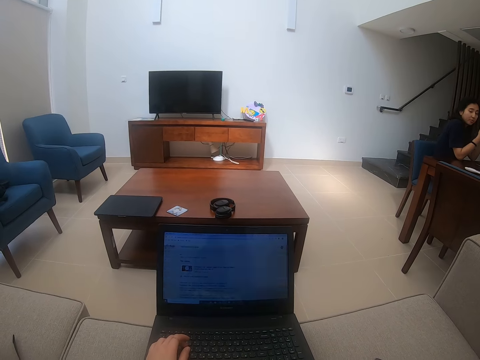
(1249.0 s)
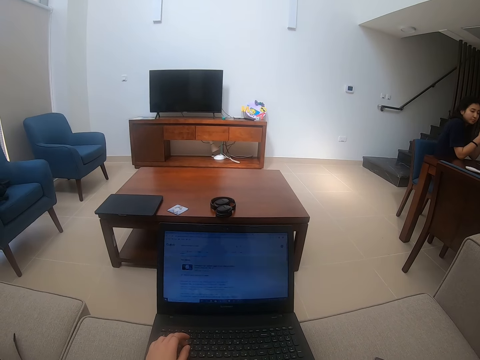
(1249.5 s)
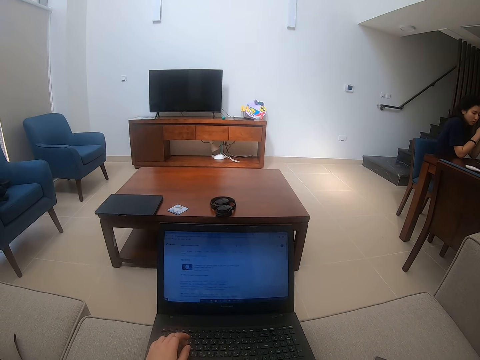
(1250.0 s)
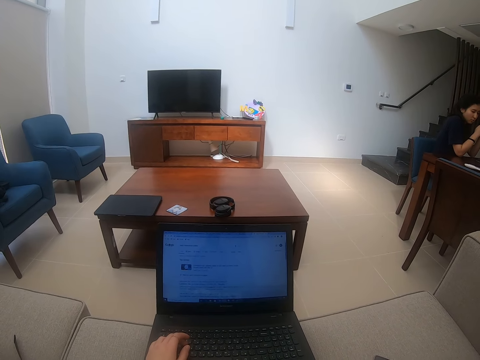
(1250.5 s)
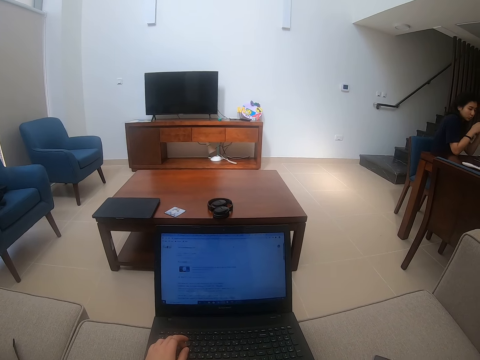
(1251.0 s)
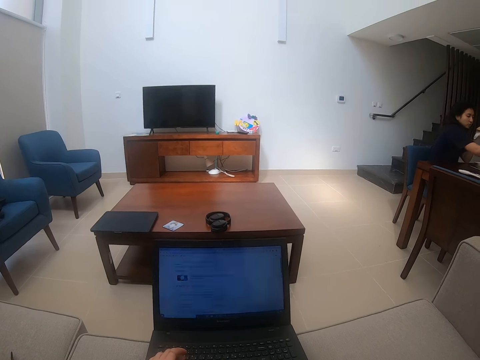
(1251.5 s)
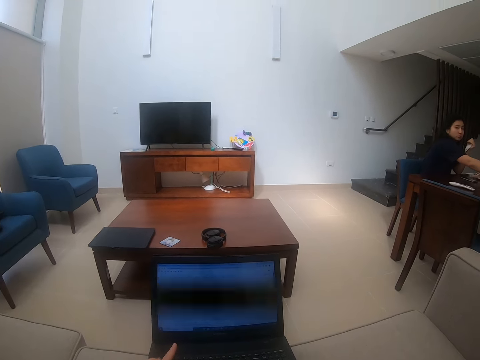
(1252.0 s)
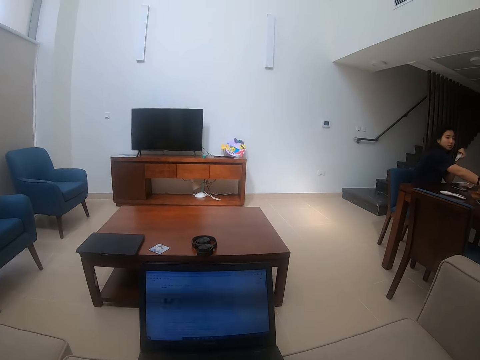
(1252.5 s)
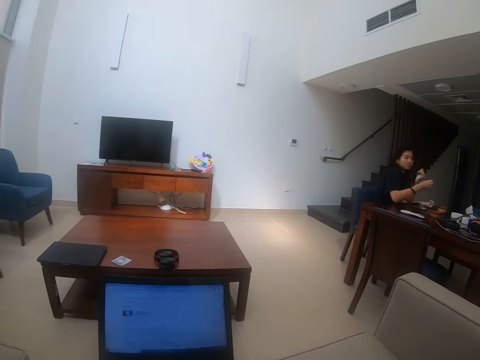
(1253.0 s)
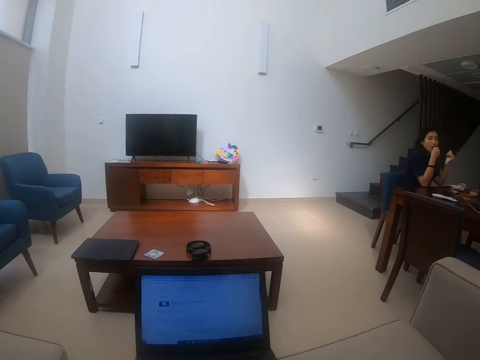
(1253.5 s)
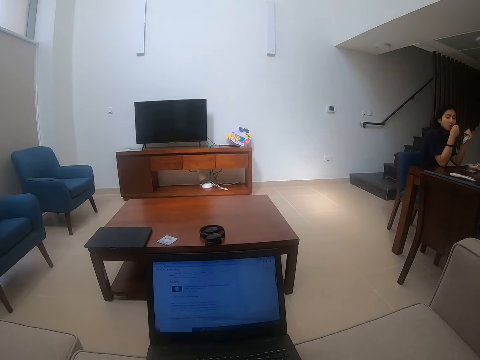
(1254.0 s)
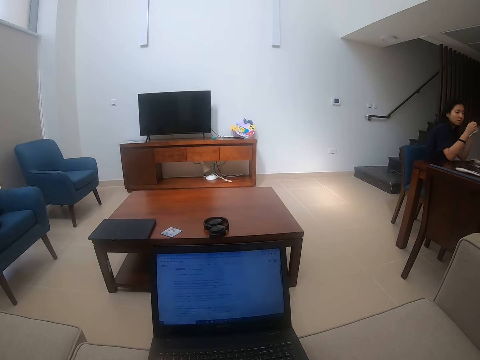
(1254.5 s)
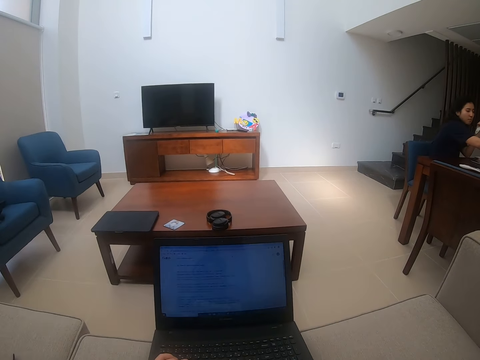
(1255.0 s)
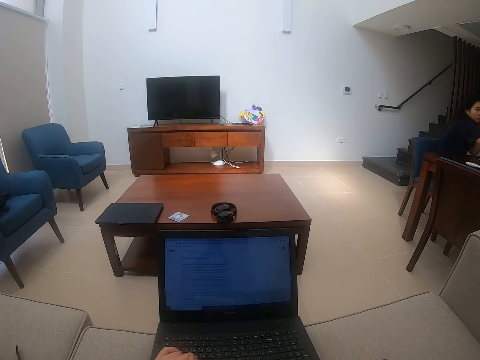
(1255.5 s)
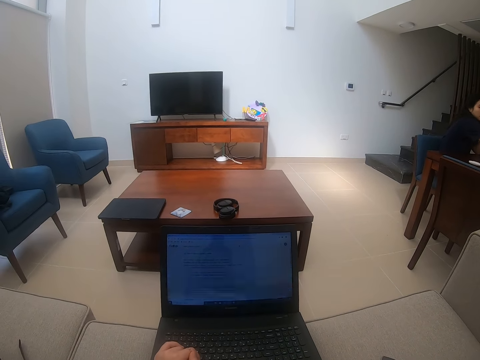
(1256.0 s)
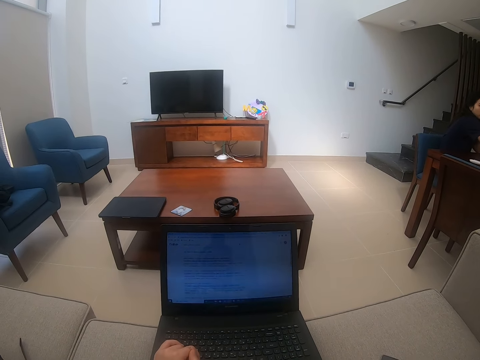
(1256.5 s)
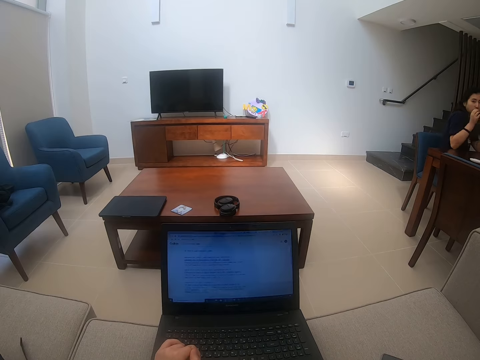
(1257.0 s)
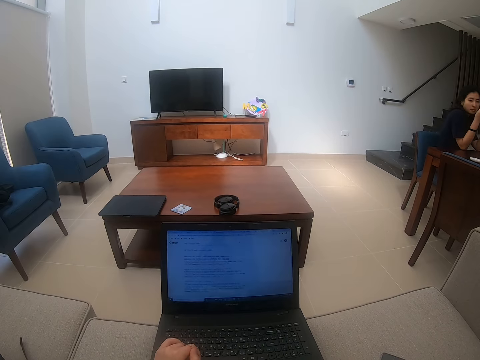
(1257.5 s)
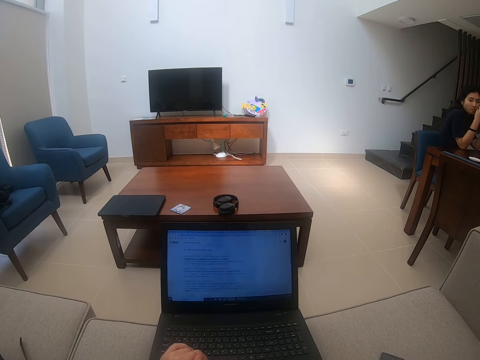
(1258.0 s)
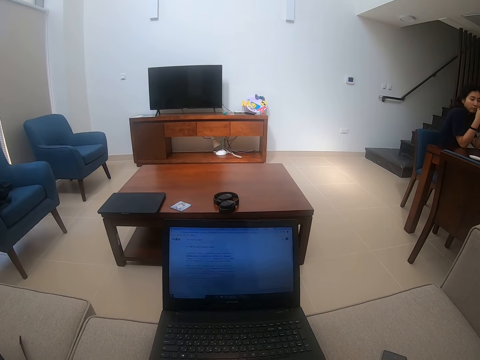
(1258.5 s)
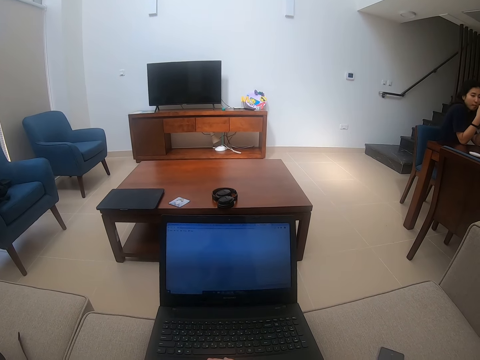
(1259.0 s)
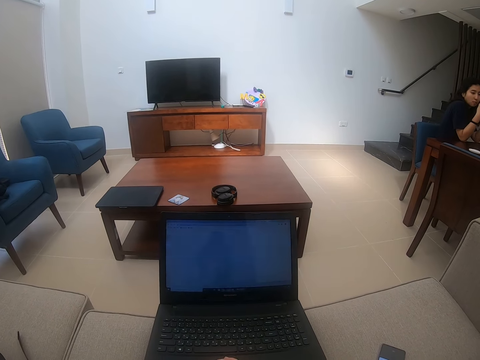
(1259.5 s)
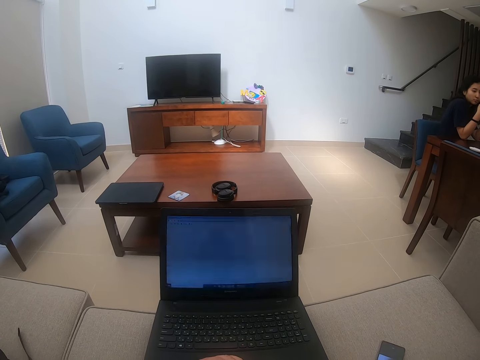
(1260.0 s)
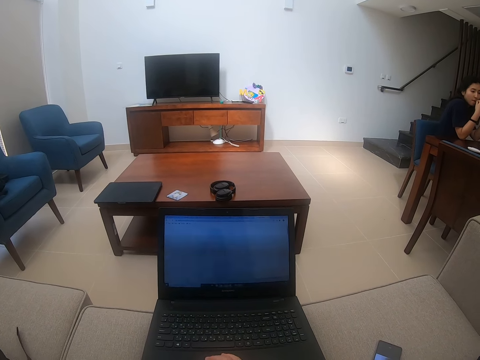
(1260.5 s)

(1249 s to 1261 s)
The person takes a bite from the table and eats more bites.

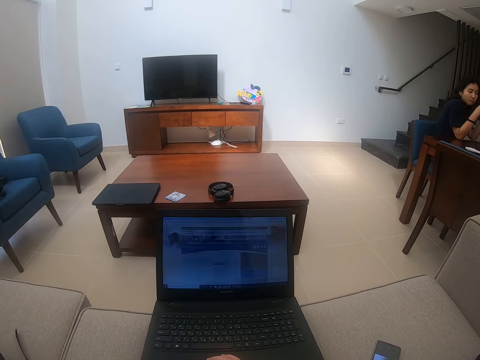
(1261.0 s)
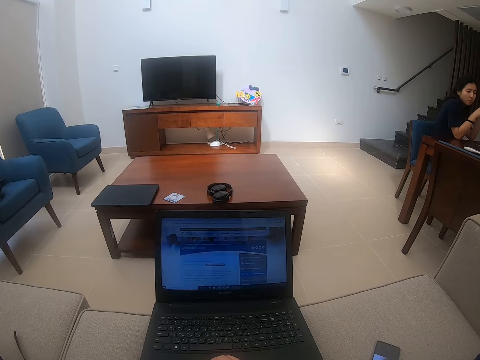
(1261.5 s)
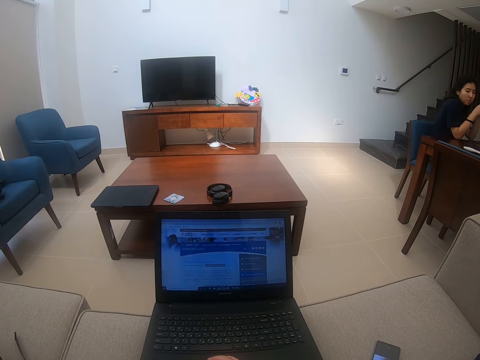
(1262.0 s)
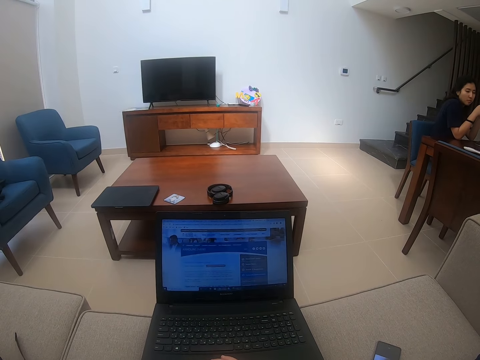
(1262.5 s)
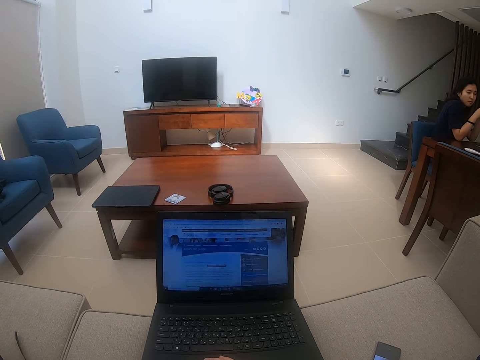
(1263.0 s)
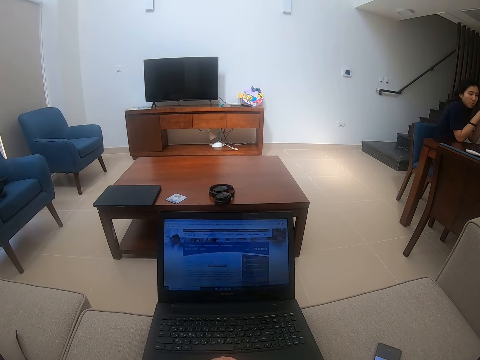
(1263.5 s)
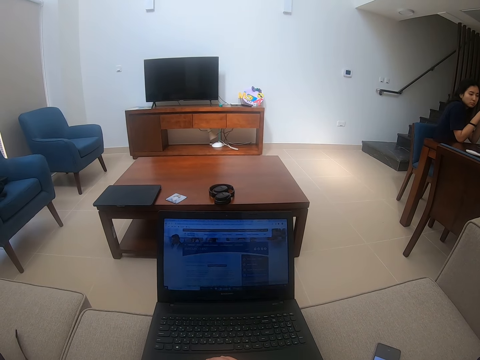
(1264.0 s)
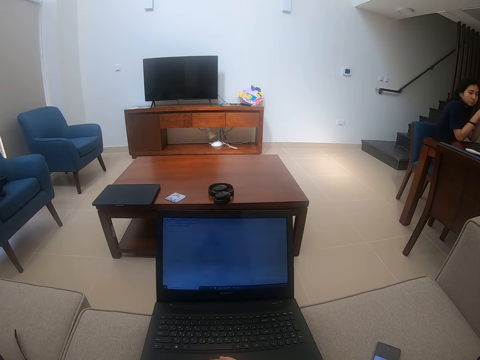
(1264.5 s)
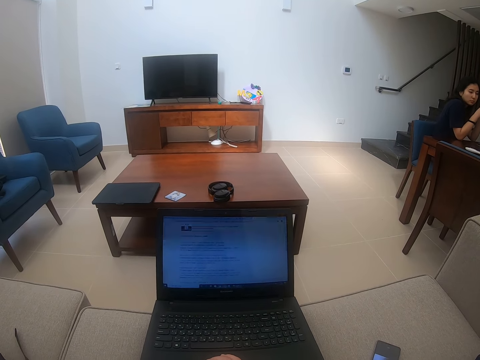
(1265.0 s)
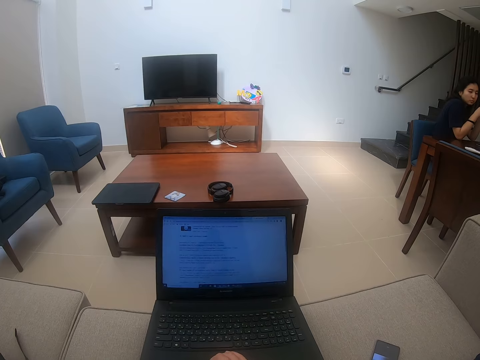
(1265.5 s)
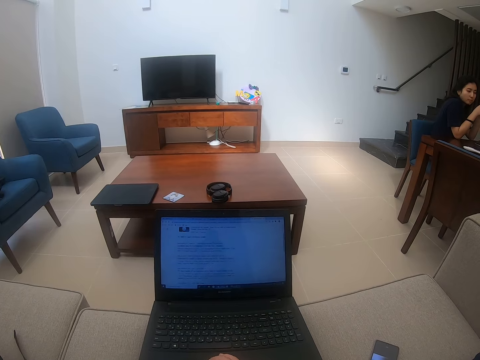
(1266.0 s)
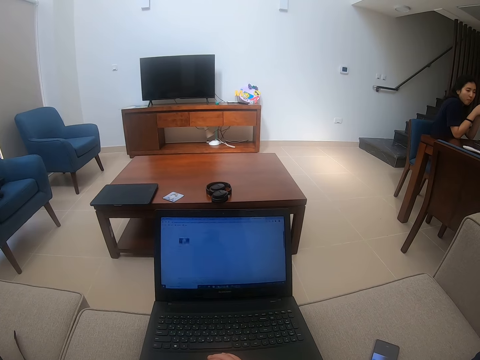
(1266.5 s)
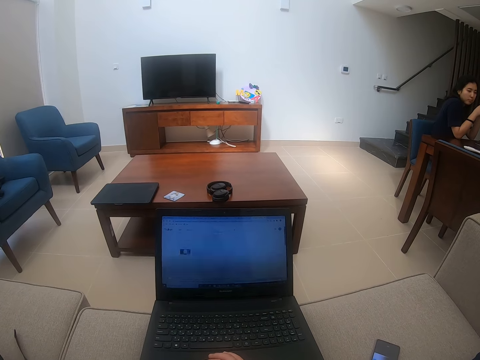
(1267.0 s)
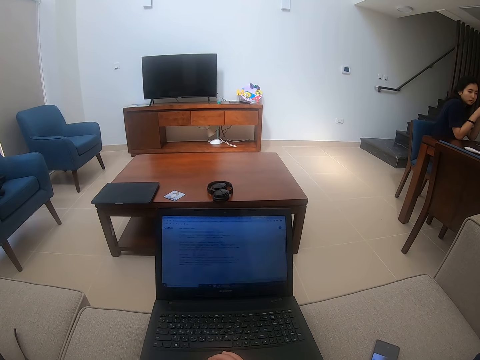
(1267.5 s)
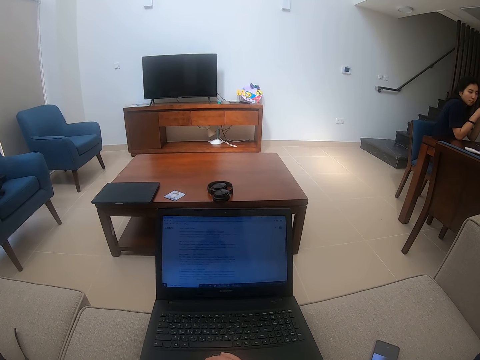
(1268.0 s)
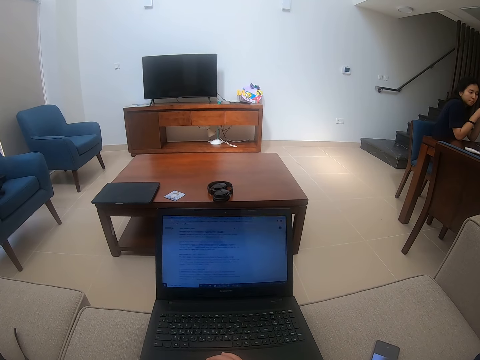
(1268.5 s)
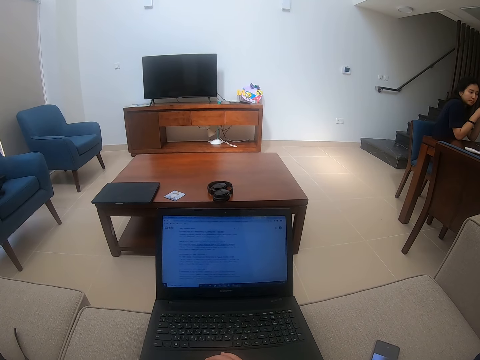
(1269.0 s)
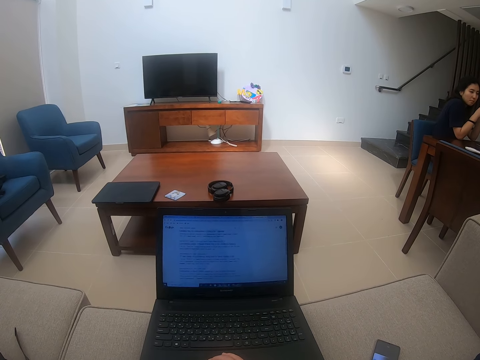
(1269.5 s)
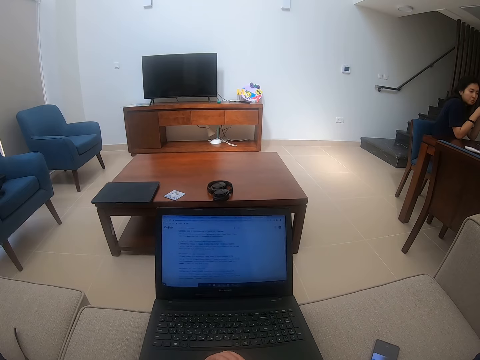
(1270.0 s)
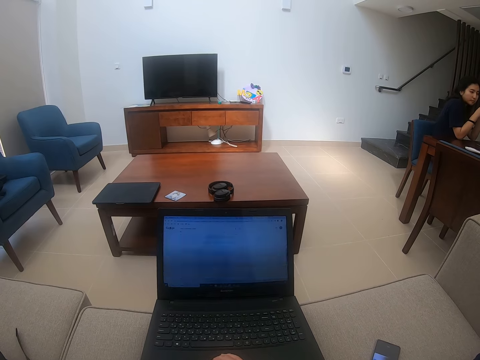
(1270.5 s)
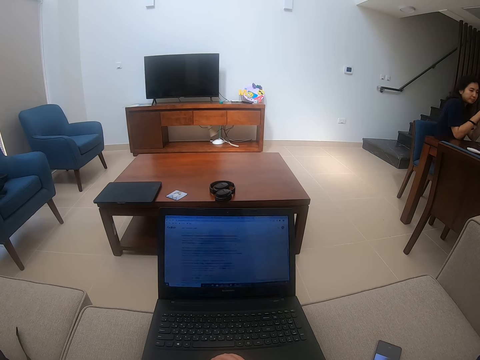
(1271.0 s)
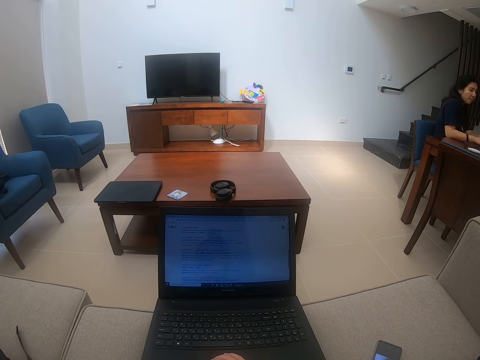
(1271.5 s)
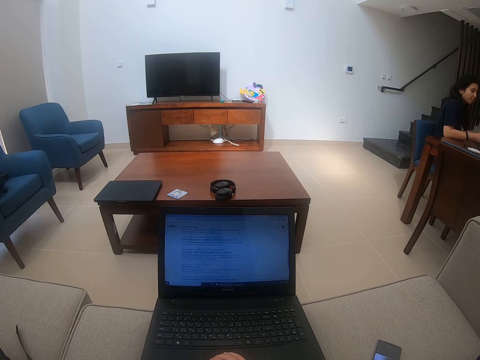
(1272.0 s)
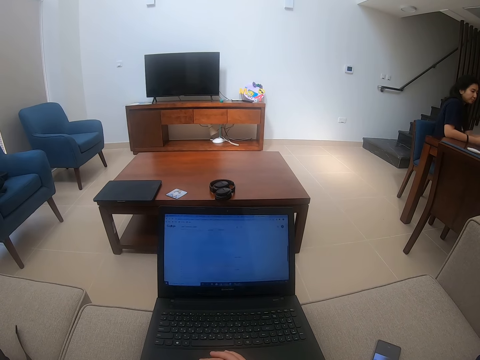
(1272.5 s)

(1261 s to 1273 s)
The camera wearer scrolls on the laptop.

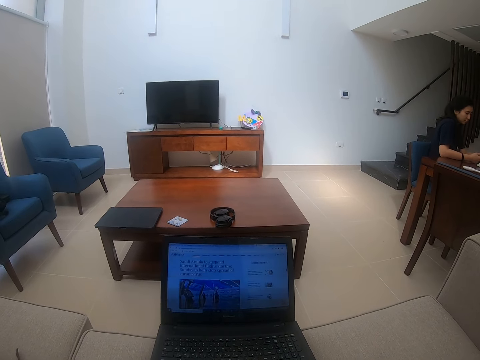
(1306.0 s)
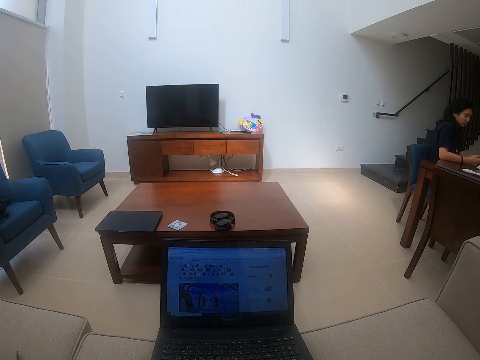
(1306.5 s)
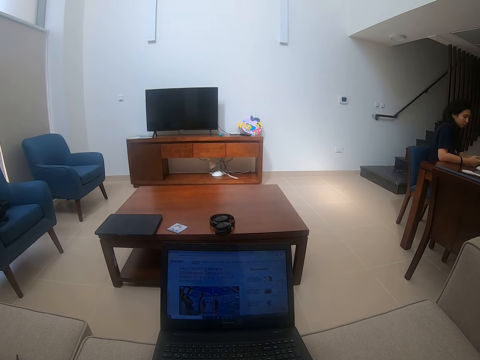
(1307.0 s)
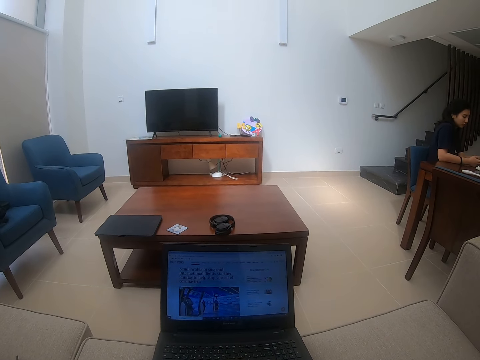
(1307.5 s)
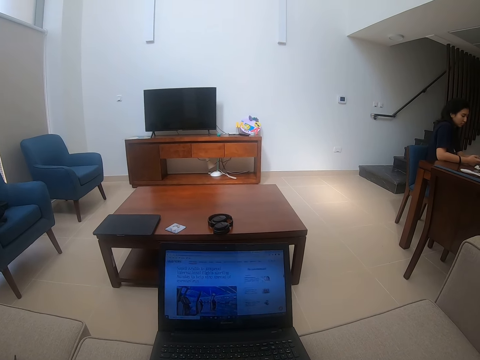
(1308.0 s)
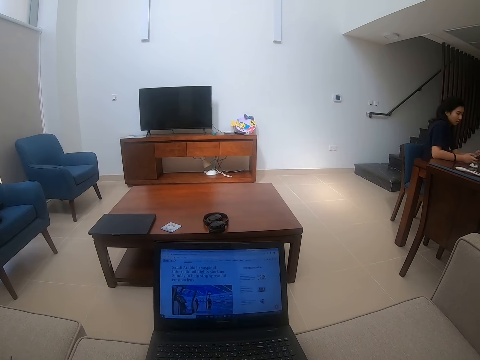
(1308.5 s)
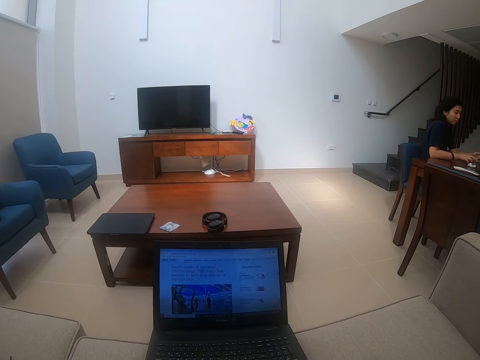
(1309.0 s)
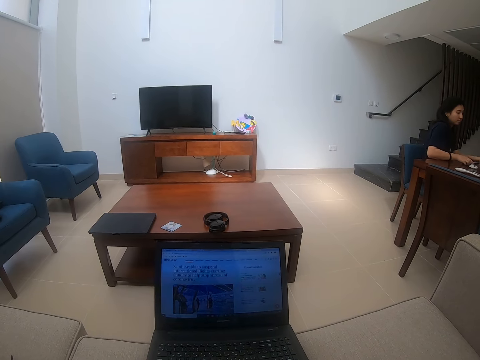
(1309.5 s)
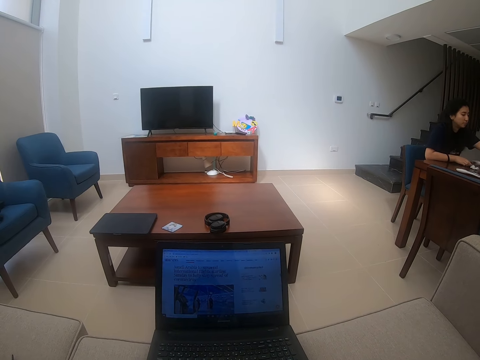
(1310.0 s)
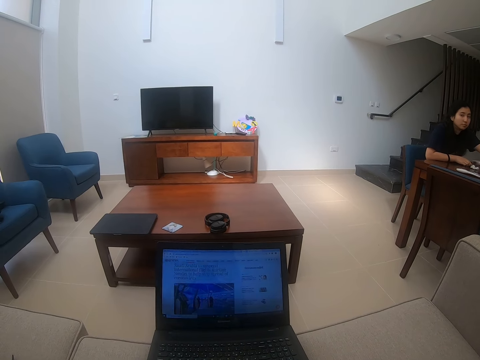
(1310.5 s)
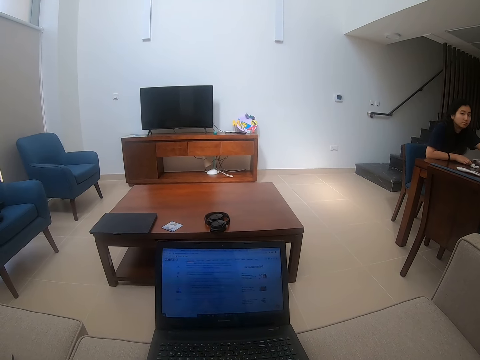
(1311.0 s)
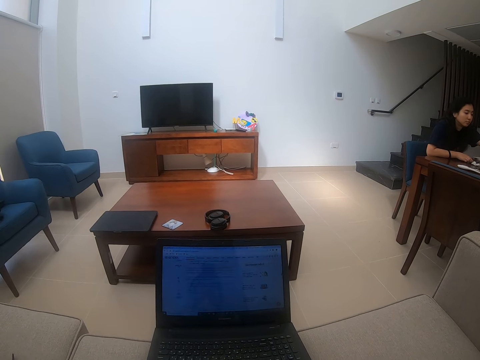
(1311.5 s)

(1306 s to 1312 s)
The camera wearer reads the laptop.
